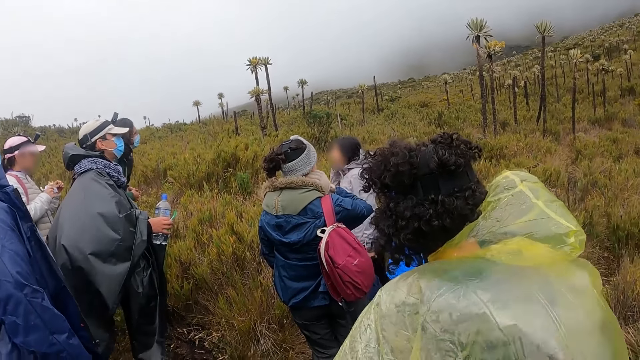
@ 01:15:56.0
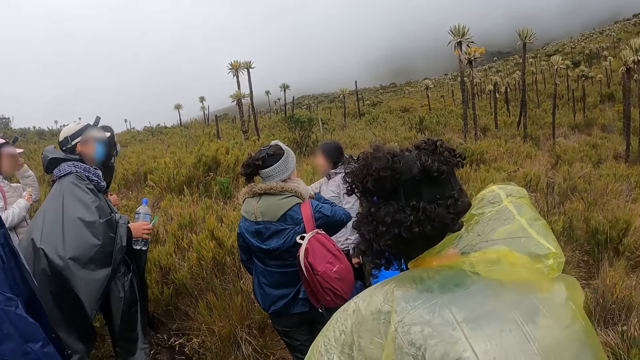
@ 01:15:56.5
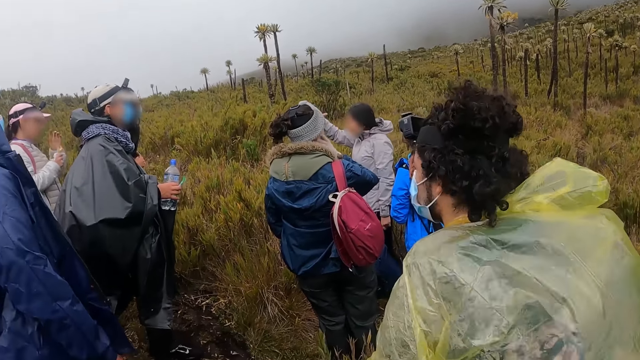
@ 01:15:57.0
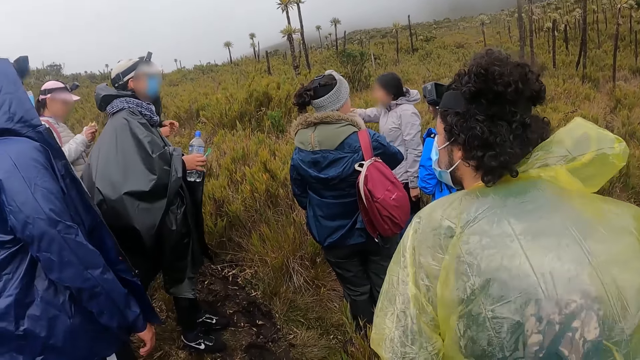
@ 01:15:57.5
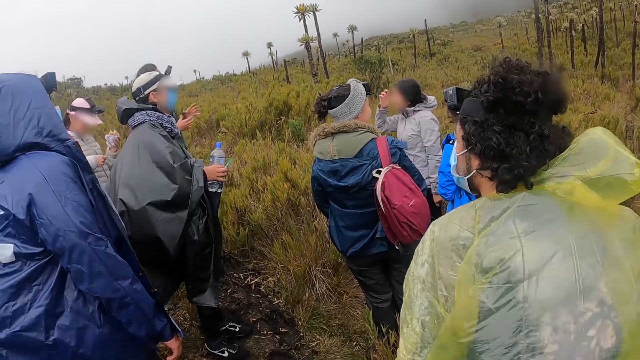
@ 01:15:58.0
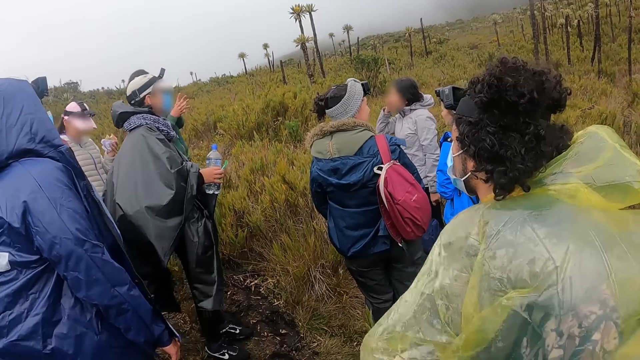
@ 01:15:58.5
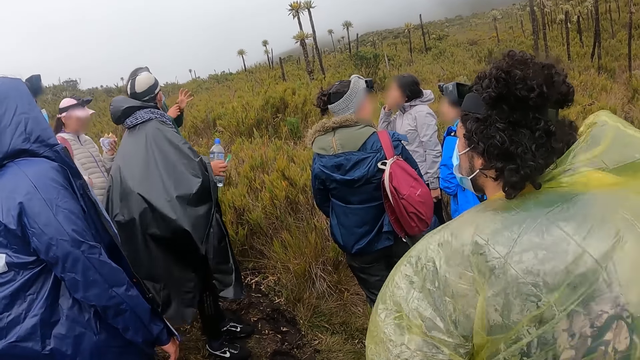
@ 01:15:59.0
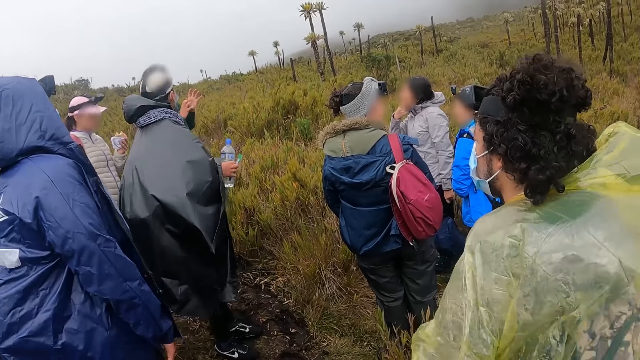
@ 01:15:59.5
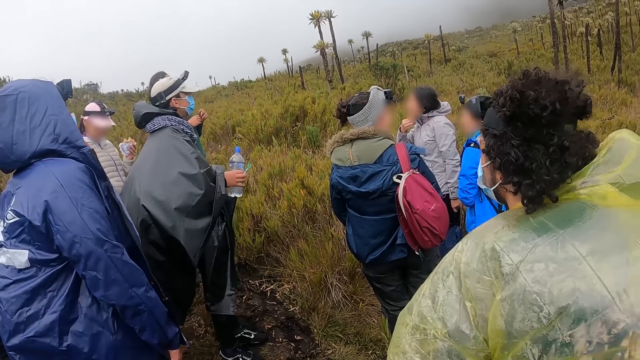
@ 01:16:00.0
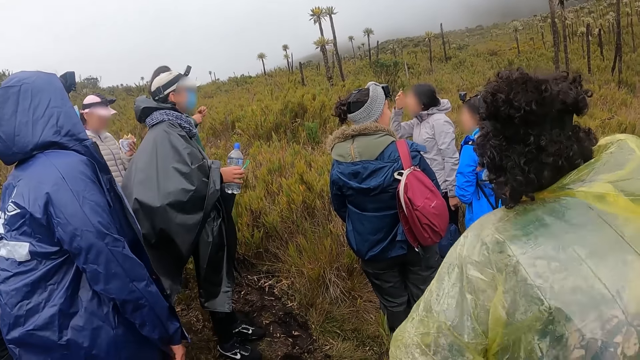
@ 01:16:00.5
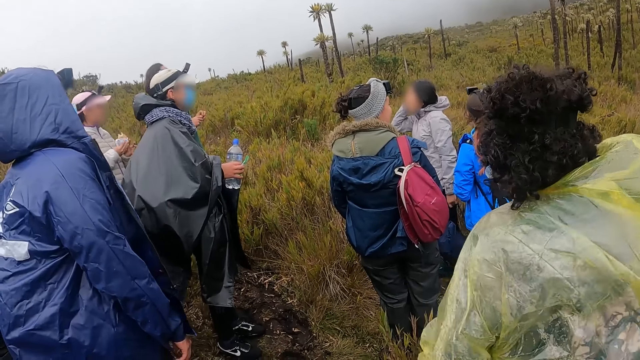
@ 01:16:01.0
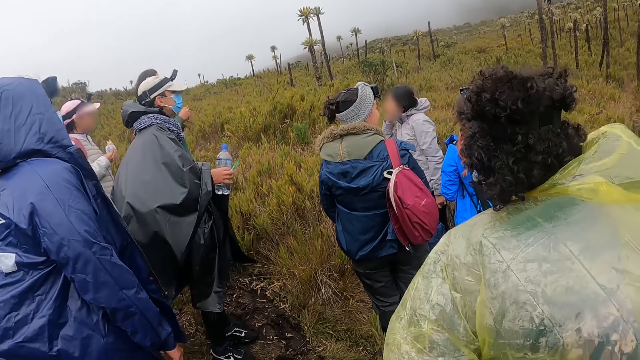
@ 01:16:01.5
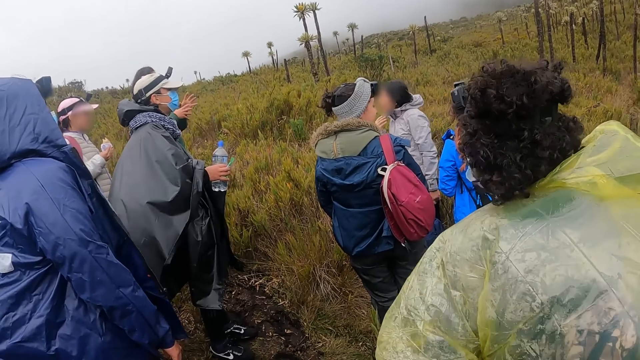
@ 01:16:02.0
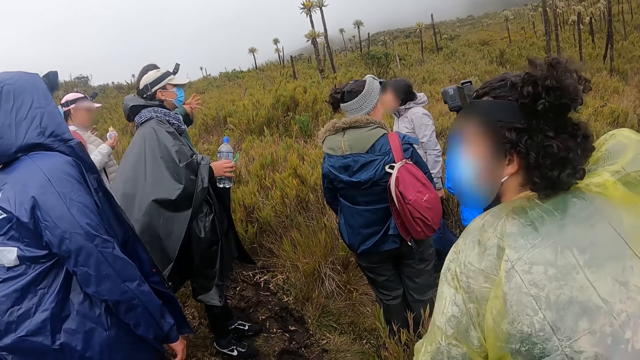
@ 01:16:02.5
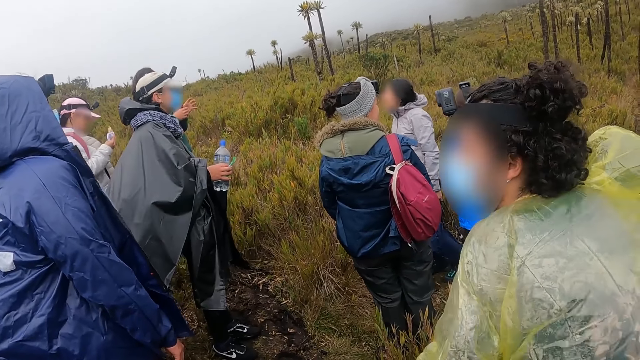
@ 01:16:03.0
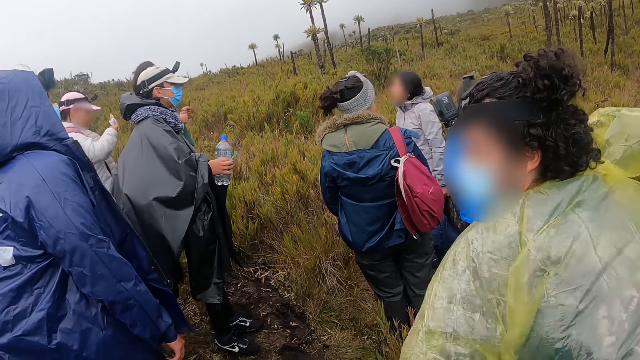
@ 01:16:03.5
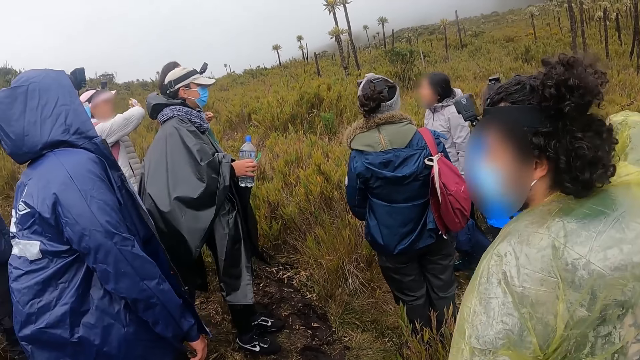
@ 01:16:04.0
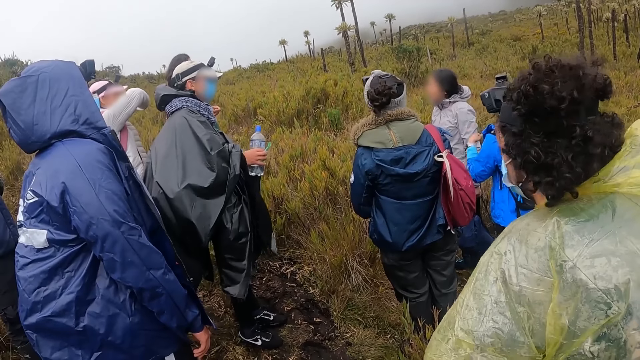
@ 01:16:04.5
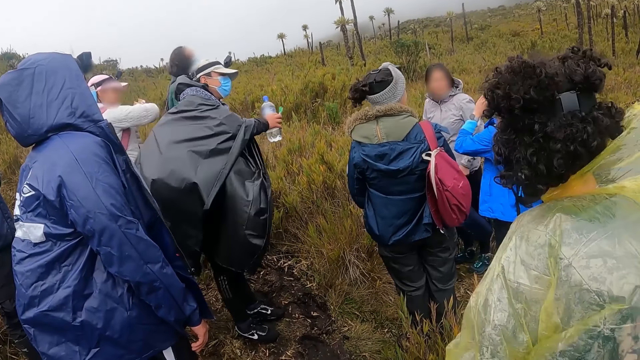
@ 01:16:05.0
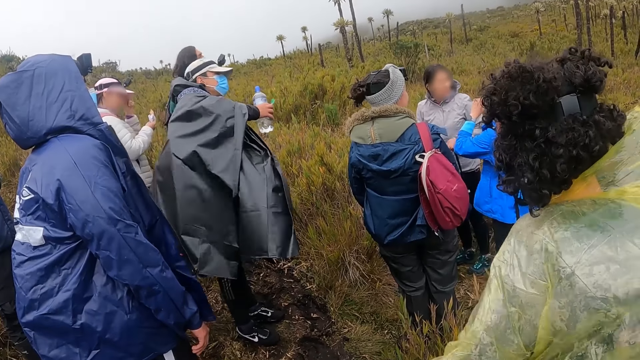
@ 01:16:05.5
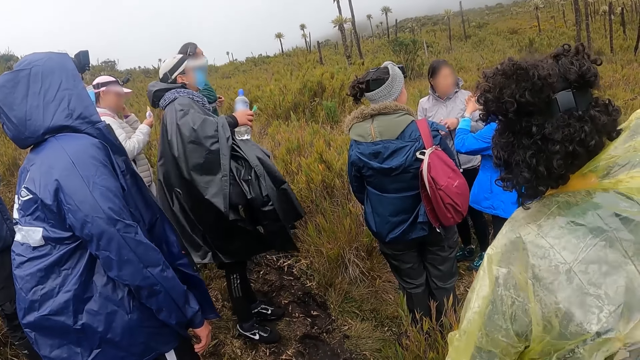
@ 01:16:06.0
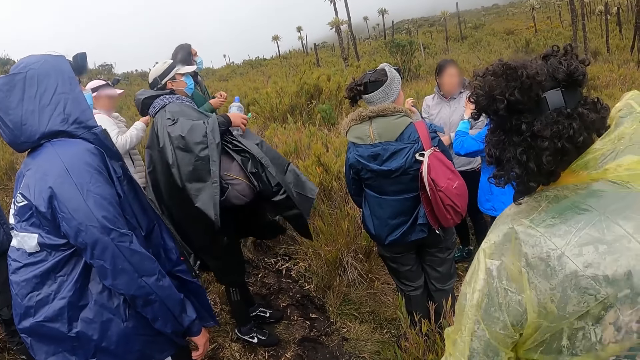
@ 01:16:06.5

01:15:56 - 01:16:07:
A man converses with a woman. The camera wearer looks around. The man converses with the woman. Another man looks around.

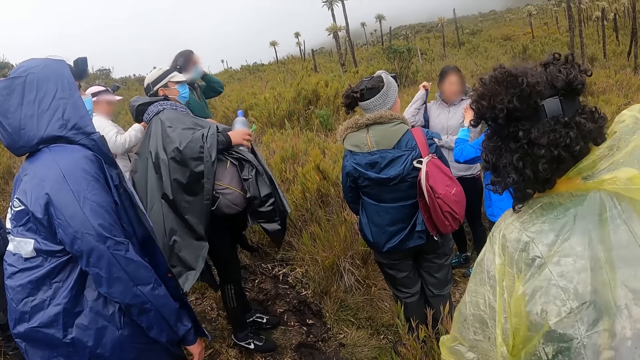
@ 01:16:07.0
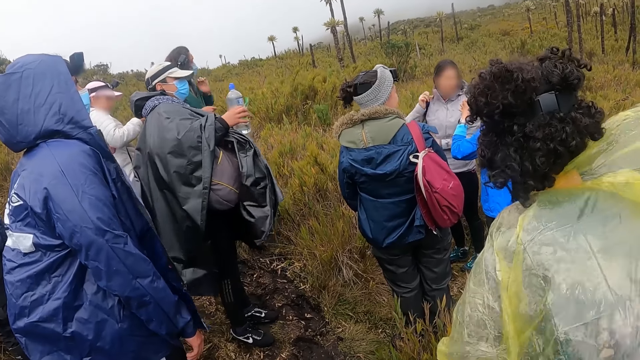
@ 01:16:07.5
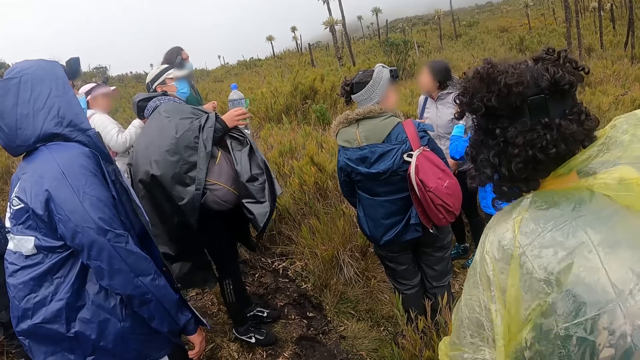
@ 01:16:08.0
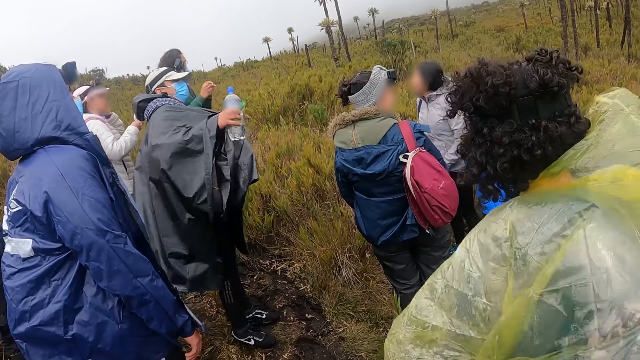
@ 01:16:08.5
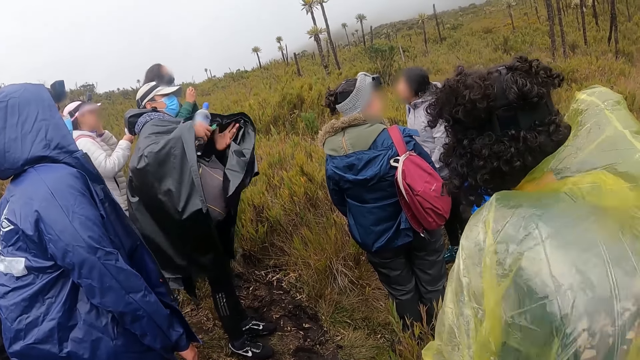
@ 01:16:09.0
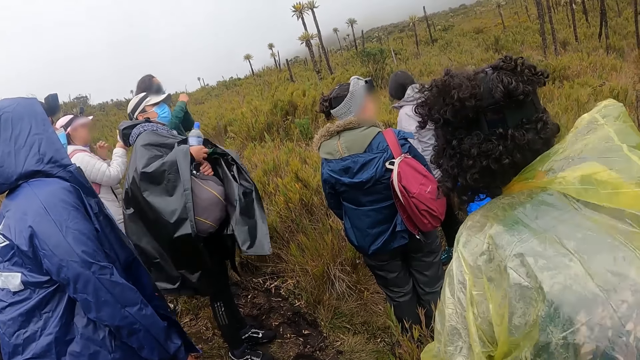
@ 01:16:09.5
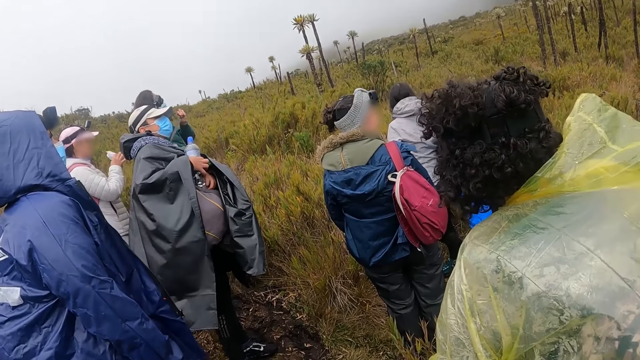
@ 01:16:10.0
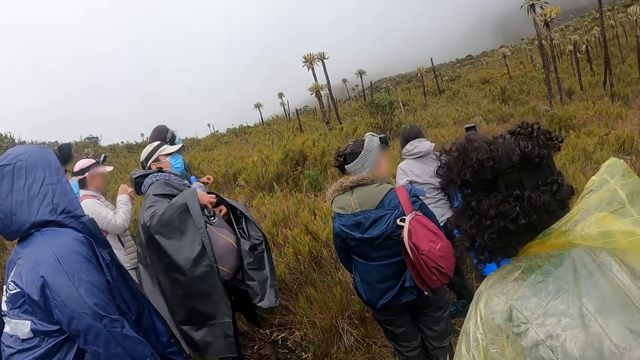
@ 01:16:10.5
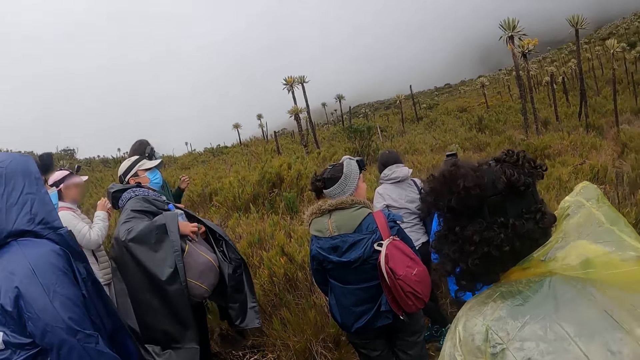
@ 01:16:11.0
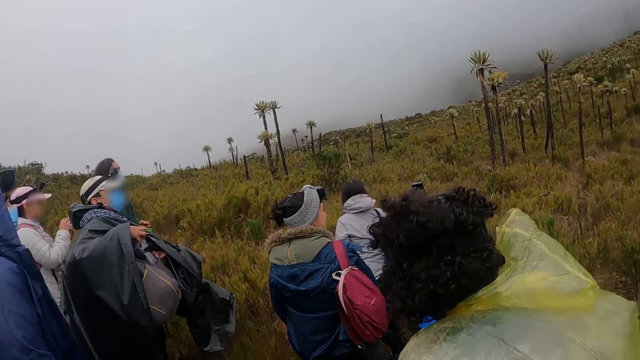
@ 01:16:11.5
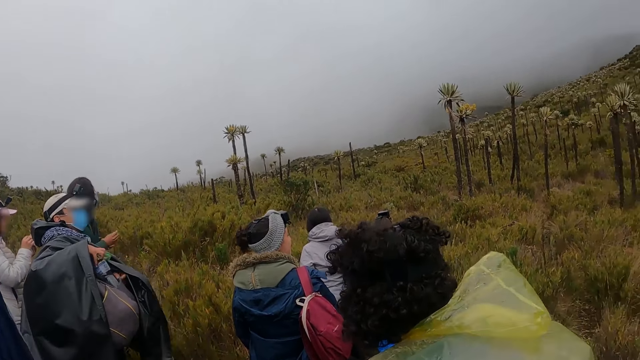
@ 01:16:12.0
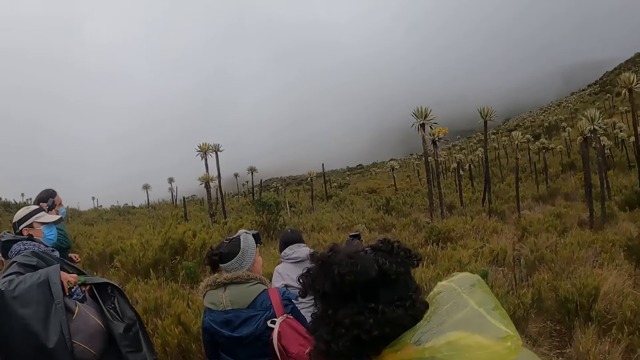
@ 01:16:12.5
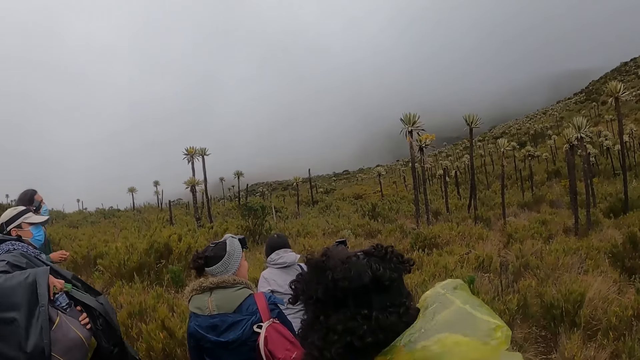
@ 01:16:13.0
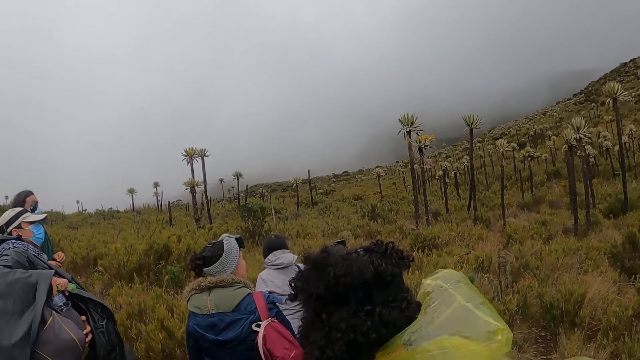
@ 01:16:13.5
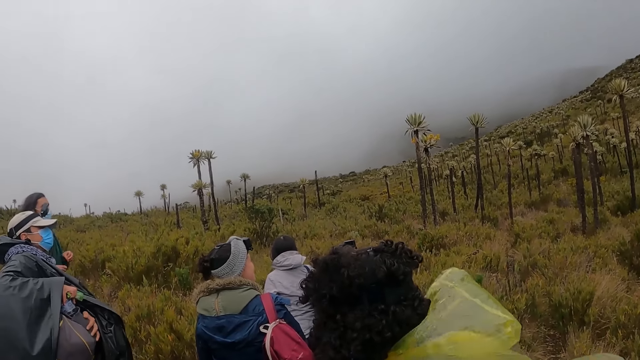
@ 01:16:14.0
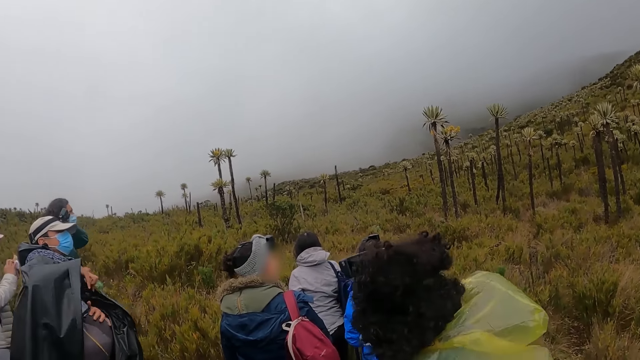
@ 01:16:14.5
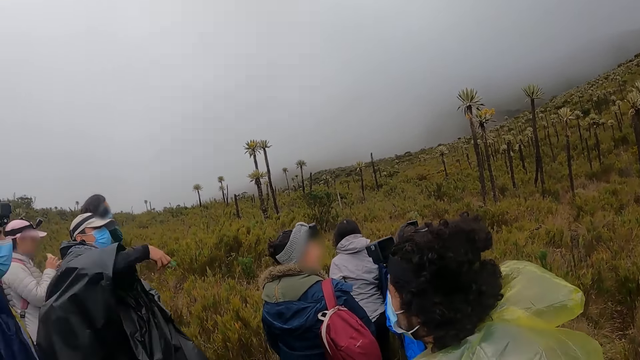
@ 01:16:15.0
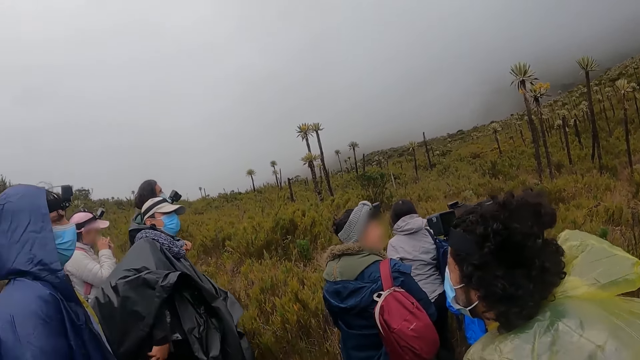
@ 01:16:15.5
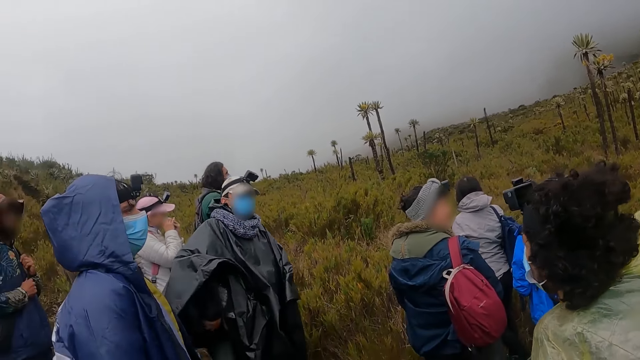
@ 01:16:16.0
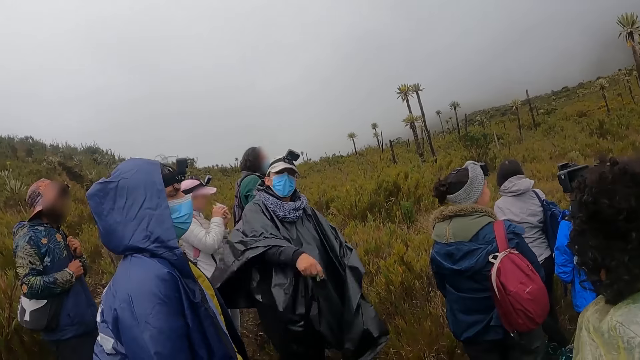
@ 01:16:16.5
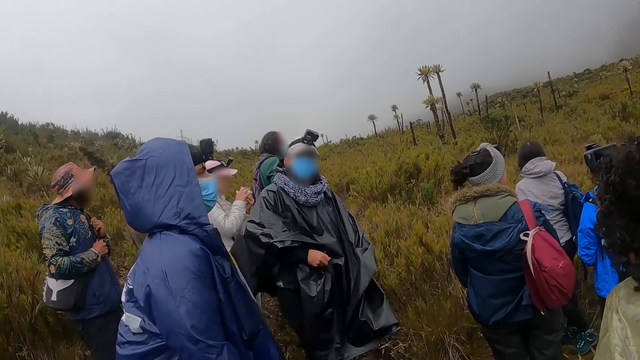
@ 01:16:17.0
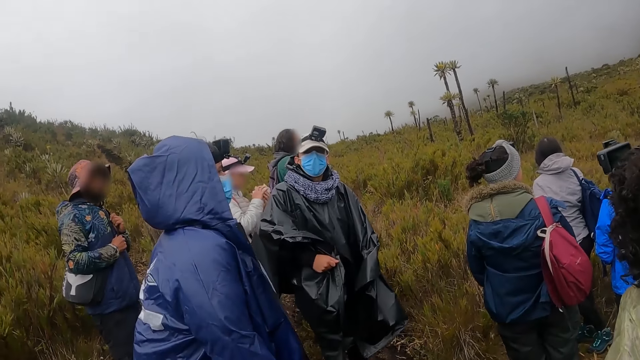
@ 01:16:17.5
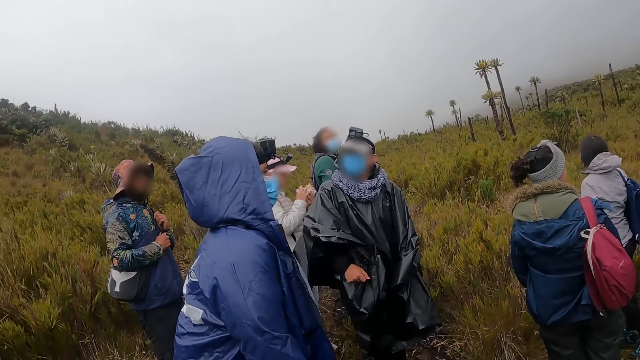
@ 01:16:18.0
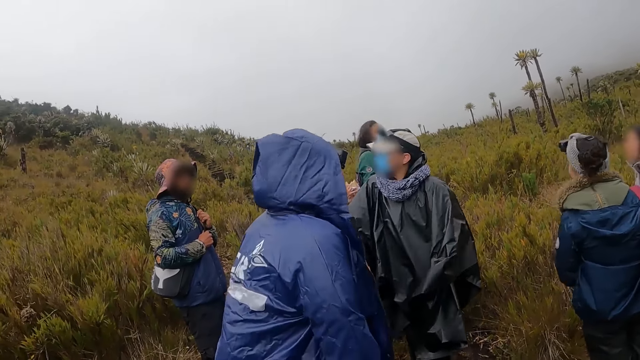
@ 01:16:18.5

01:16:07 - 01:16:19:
A woman pulls the bag. The camera wearer looks around. A man pulls the jacket. The camera wearer looks around. The man pulls the jacket.
